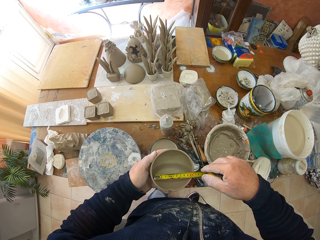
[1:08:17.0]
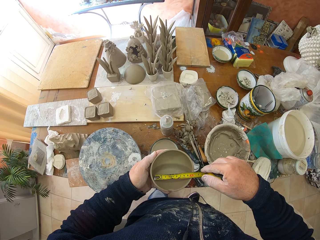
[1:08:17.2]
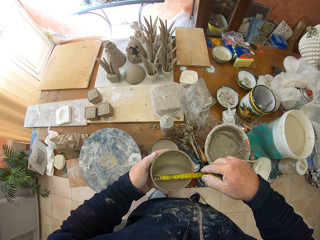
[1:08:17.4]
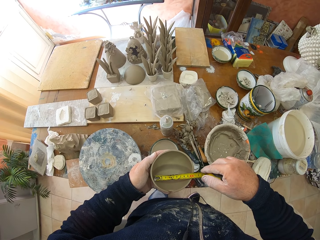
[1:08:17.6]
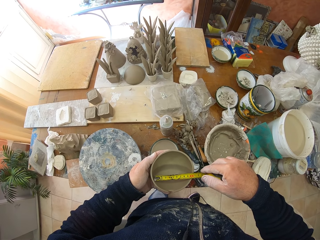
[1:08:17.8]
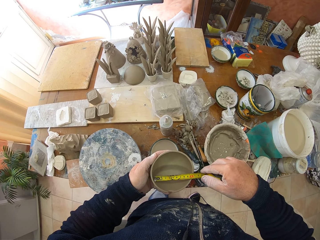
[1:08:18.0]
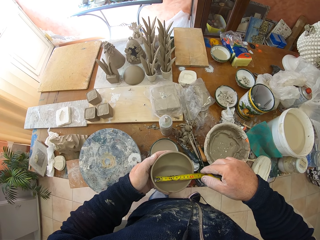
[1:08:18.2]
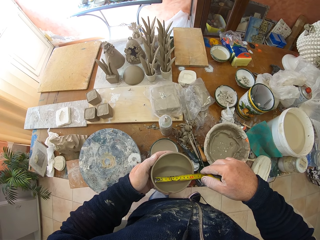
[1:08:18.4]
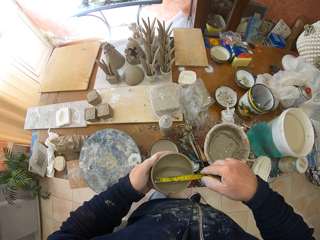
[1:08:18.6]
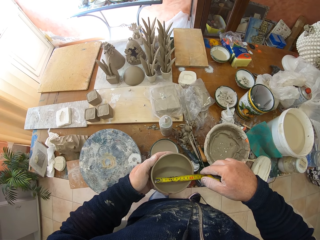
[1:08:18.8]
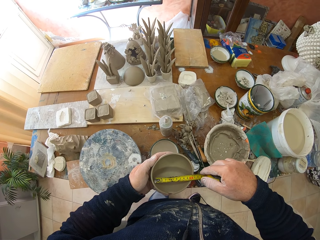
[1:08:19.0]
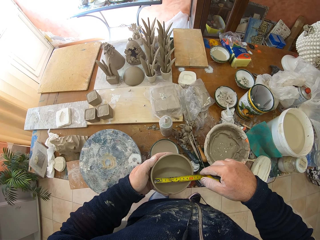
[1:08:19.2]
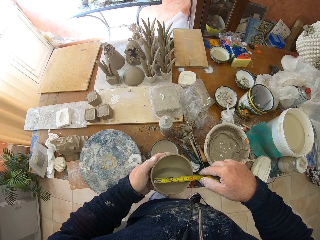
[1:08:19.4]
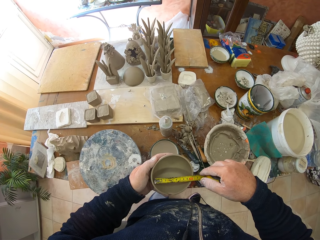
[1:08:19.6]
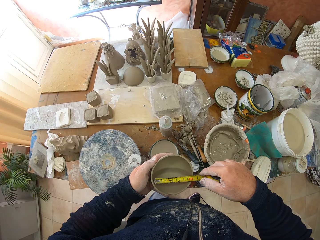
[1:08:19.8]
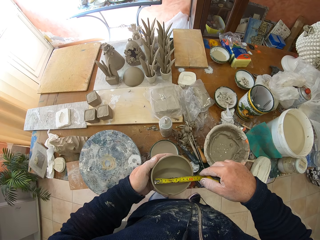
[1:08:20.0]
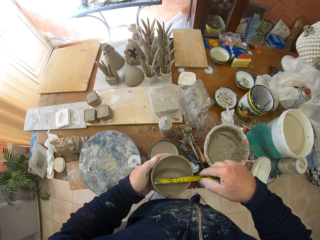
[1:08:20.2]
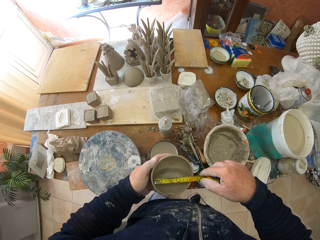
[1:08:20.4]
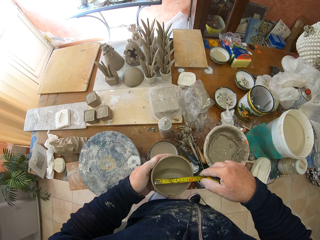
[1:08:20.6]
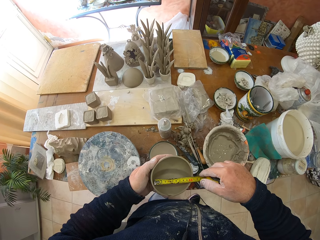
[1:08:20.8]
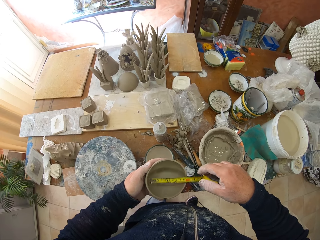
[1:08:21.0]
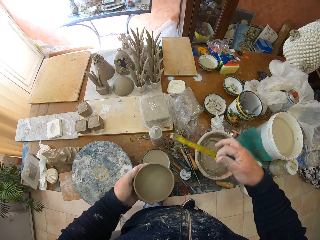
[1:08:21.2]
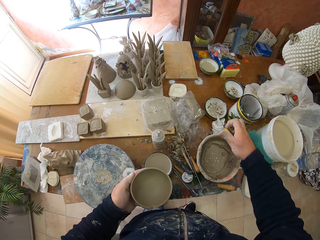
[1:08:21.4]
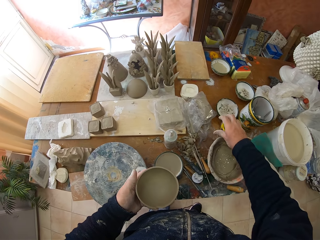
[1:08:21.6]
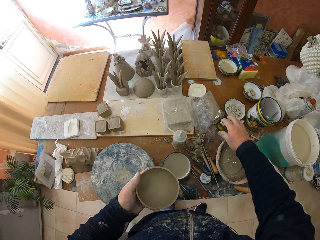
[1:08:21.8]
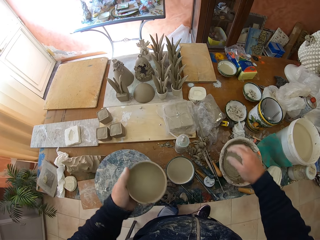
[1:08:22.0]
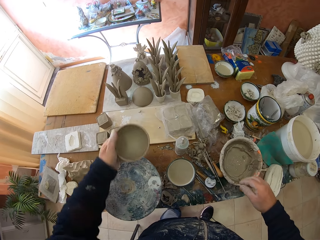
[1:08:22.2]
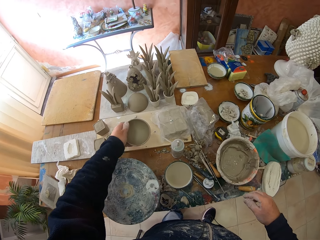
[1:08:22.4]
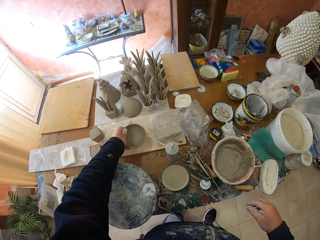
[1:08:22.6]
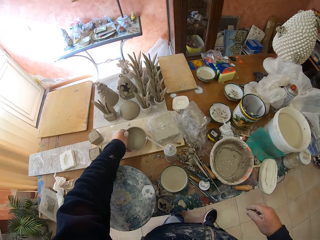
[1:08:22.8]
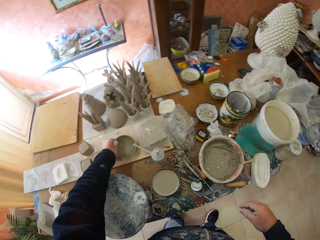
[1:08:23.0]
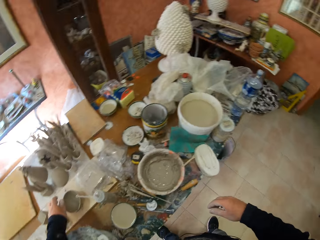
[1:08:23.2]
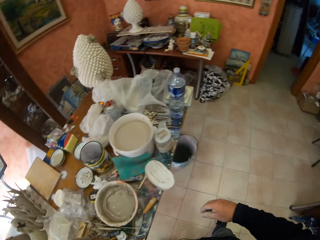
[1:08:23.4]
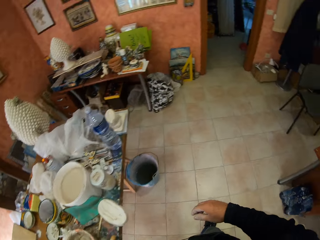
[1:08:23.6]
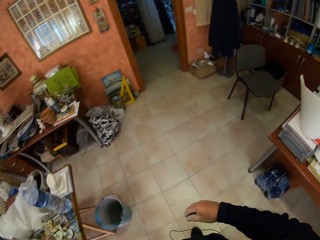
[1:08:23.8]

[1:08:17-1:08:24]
The camera wearer folds the tape measure. They drop the tape measure on the workshop table. They put the clay bowl on the workshop table. They walk.

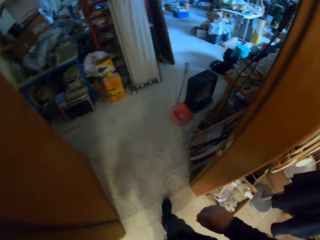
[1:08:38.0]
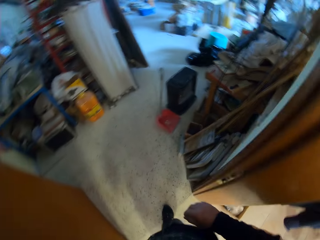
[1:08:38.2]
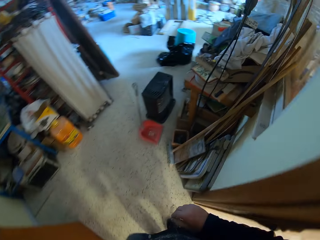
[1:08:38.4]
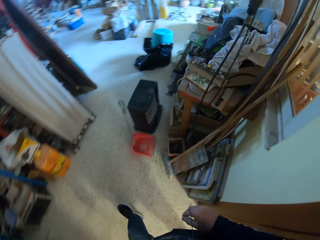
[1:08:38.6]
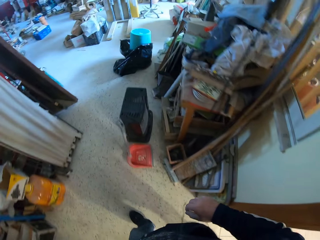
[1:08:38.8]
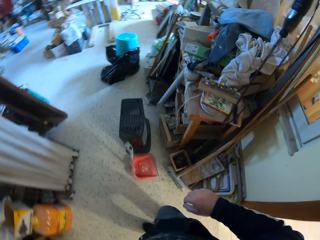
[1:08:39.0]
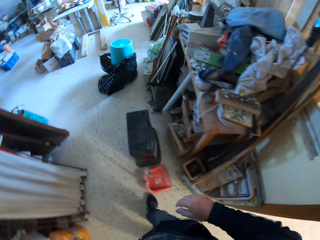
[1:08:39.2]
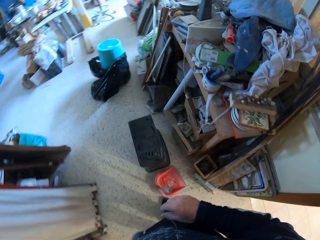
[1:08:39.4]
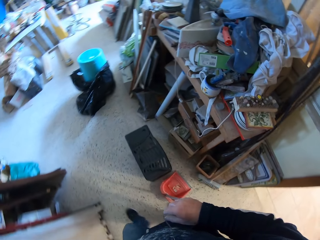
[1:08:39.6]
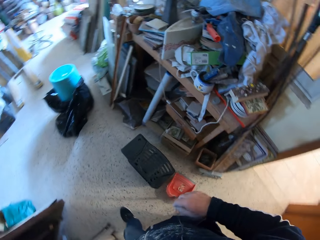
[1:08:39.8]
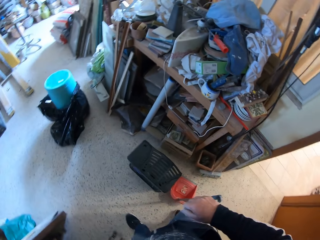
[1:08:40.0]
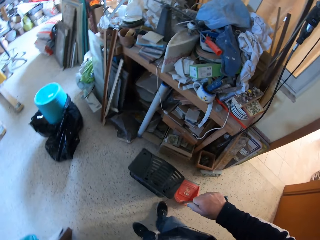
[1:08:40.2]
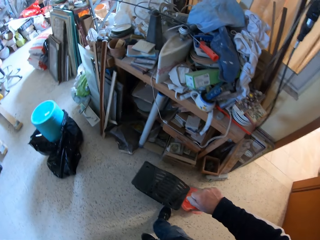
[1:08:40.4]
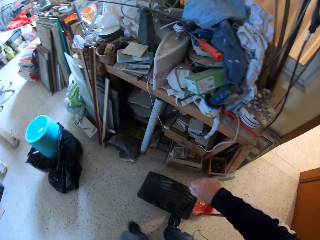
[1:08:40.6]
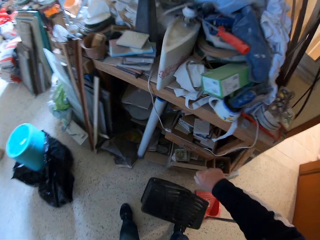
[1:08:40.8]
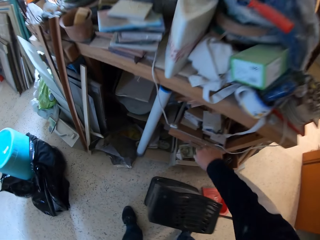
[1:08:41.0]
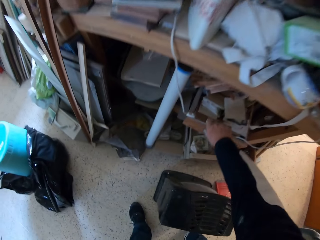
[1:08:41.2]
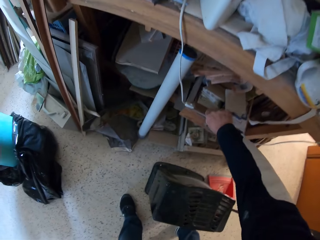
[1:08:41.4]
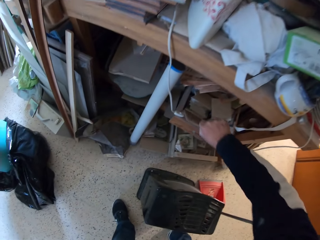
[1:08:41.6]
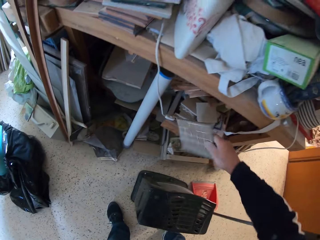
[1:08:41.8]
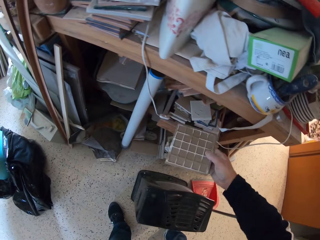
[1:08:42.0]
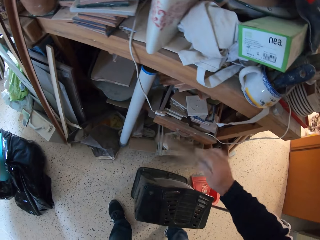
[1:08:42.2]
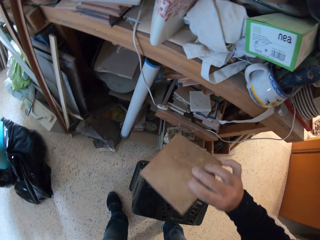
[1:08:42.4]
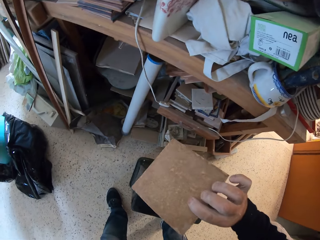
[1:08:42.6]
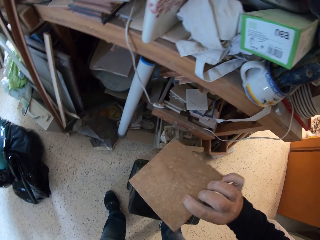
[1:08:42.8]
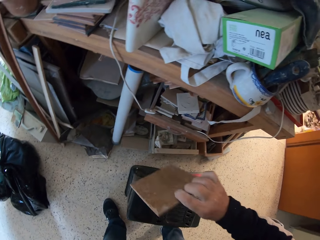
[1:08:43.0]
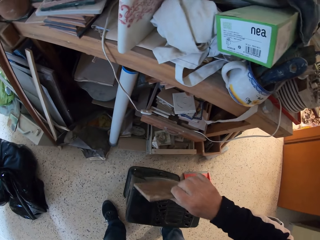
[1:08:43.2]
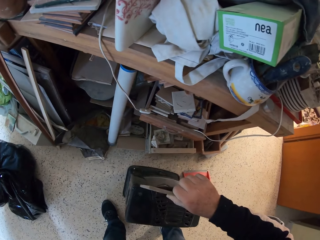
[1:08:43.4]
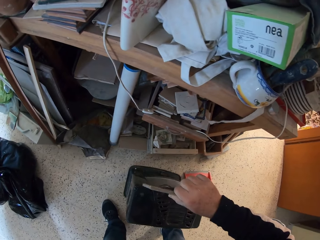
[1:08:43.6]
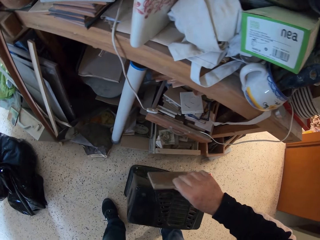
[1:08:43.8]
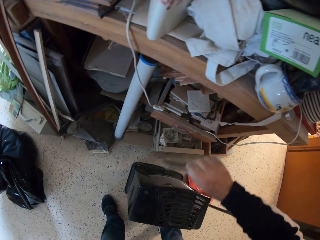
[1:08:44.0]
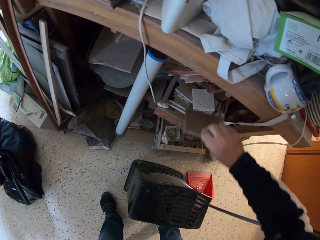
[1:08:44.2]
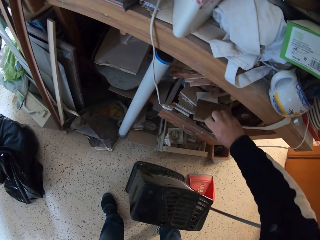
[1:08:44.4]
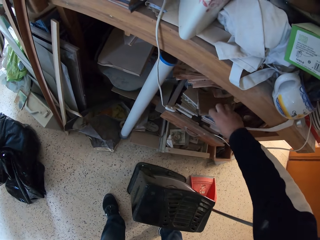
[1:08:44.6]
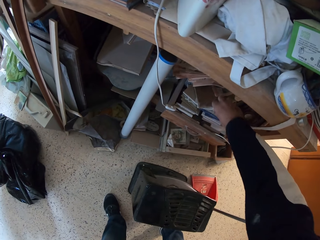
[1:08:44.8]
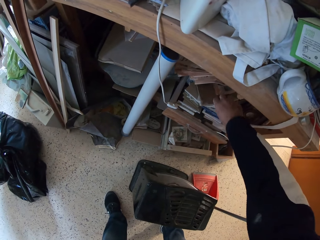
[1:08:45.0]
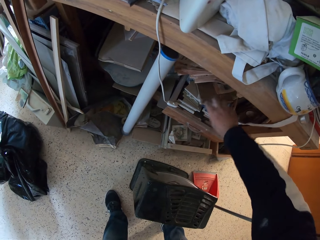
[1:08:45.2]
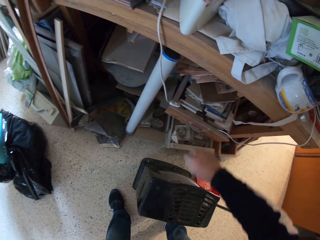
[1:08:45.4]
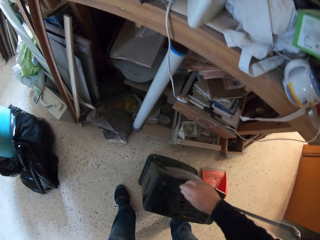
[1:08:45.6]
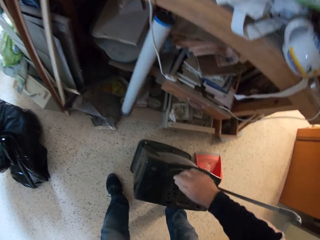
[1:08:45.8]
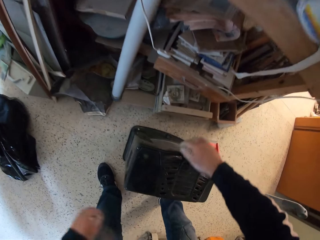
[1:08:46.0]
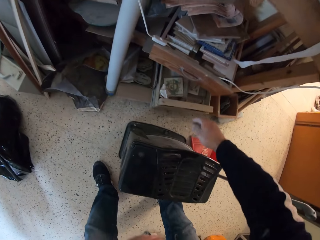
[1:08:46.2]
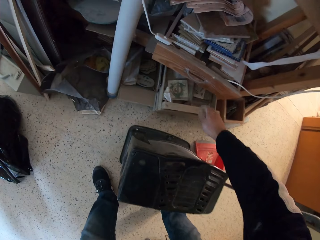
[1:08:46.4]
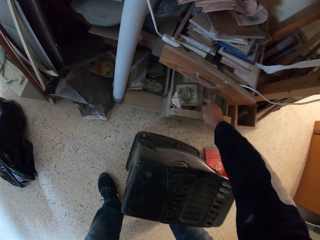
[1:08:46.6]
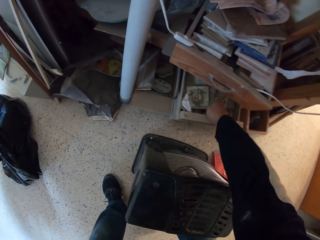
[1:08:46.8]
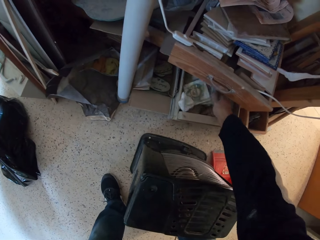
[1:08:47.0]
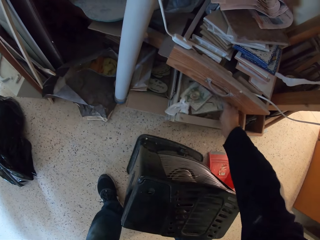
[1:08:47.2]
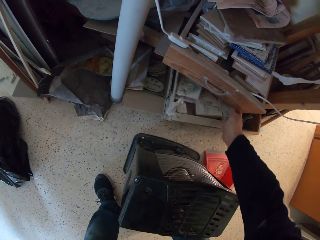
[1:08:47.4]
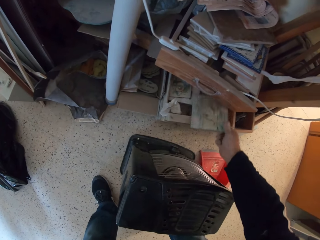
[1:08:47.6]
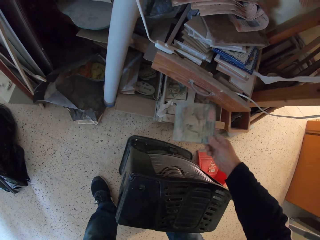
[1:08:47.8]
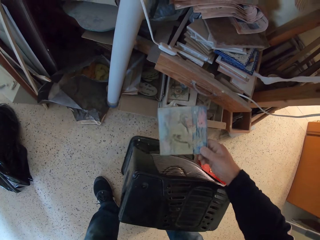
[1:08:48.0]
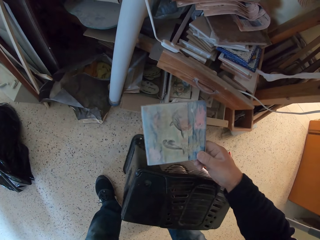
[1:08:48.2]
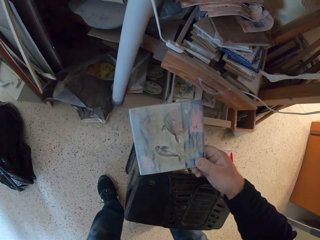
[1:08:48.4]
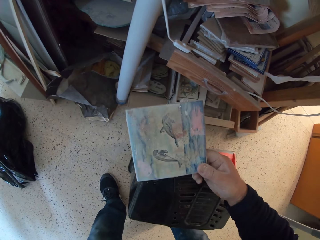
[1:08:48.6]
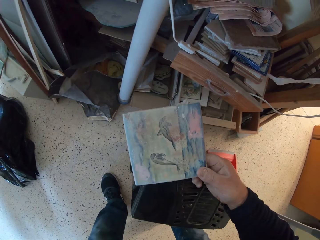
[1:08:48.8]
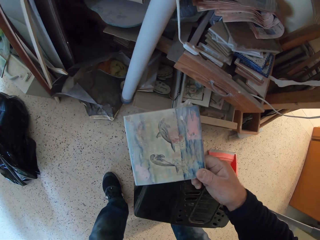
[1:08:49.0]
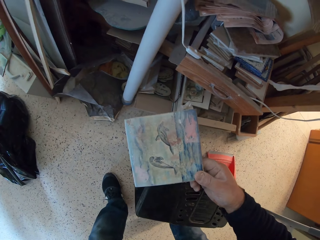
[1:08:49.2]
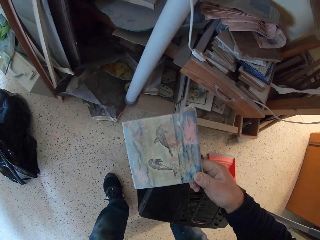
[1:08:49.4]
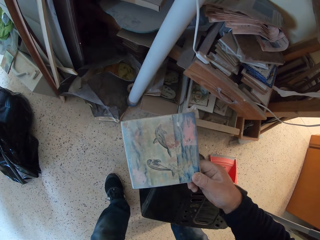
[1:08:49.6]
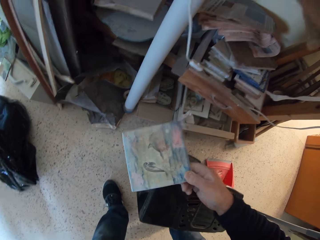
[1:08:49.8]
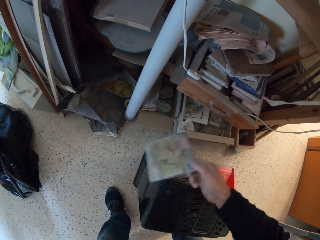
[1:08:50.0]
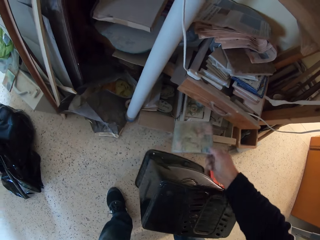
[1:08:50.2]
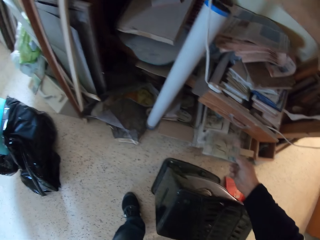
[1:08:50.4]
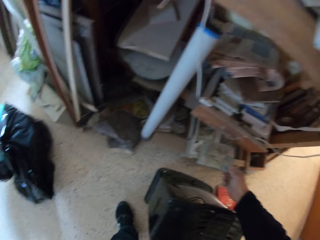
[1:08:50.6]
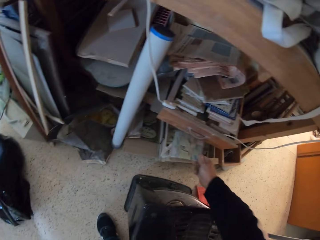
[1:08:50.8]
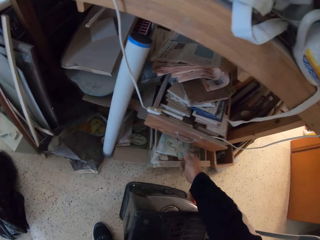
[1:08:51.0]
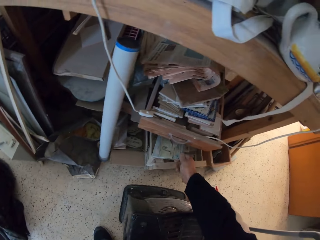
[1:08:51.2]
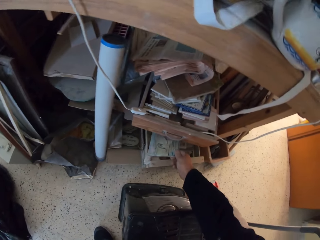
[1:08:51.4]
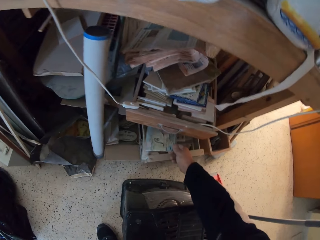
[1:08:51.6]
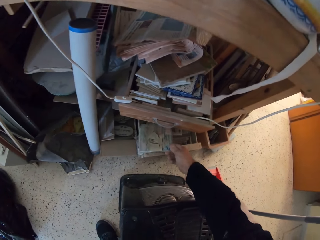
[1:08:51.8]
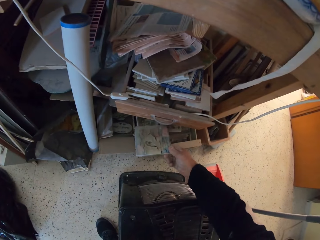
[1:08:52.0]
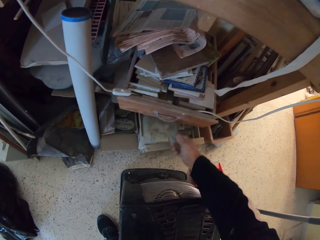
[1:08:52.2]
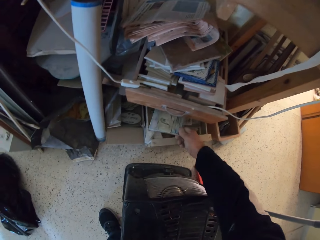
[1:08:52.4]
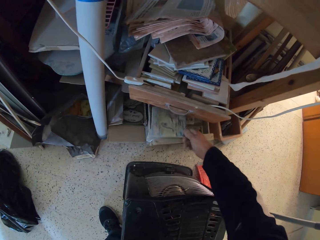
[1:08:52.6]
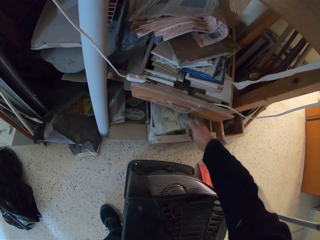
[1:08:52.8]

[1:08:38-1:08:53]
The camera wearer walks around a garage. He picks up a tile from a drawer. He looks around the garage. He puts the tile in a shelf. He picks up a tile from the drawer. He looks at the tile on his hand. He puts down the tile on the shelf.
